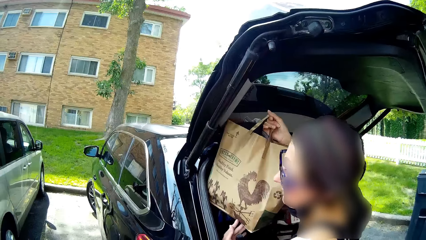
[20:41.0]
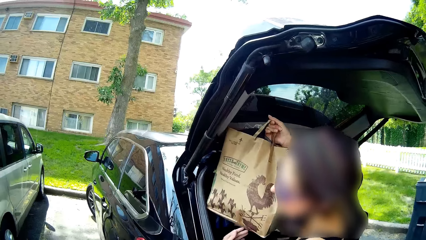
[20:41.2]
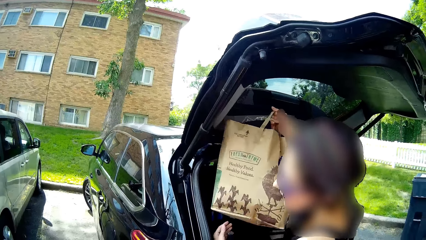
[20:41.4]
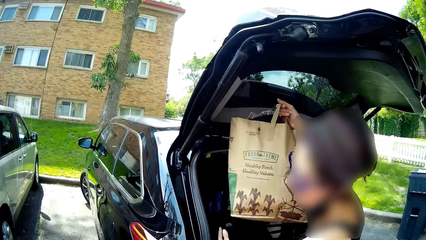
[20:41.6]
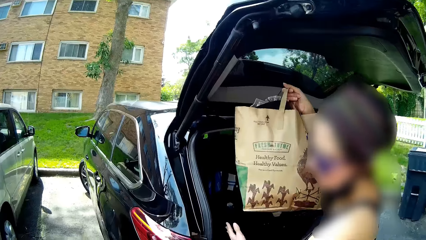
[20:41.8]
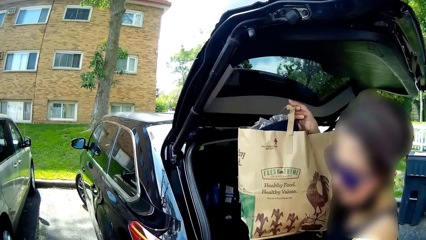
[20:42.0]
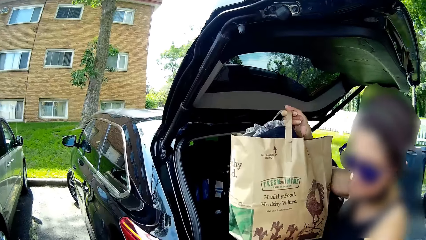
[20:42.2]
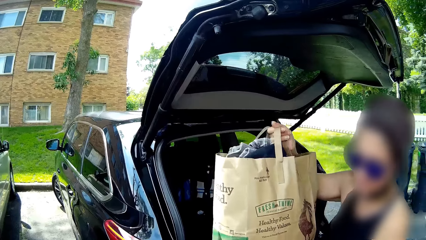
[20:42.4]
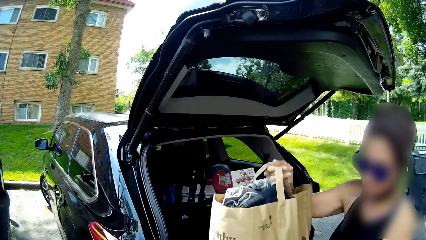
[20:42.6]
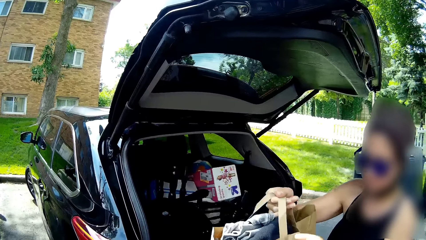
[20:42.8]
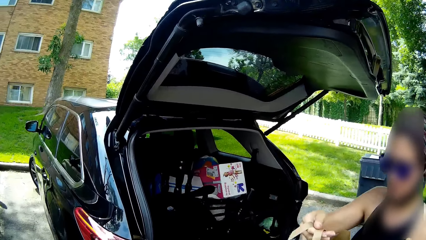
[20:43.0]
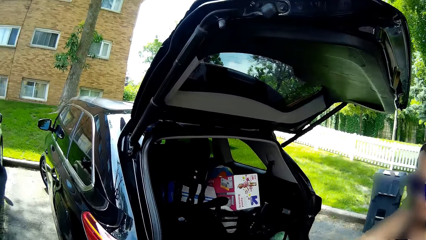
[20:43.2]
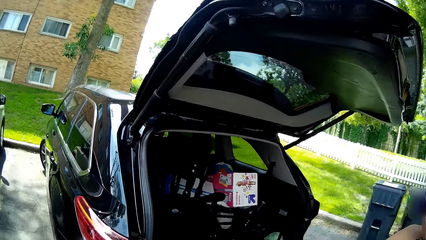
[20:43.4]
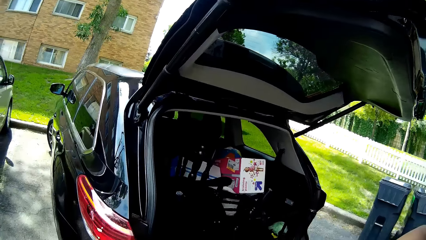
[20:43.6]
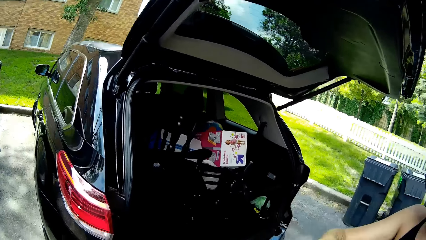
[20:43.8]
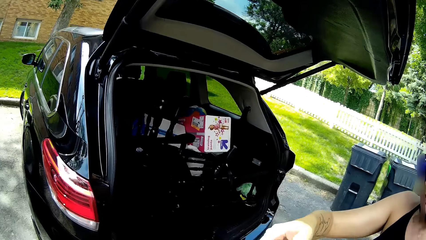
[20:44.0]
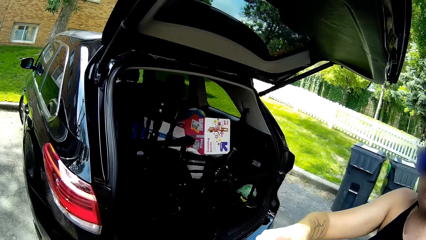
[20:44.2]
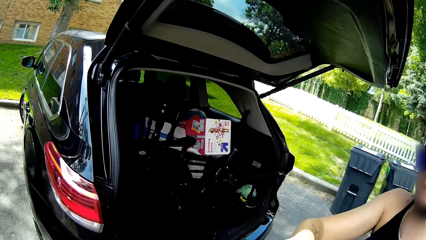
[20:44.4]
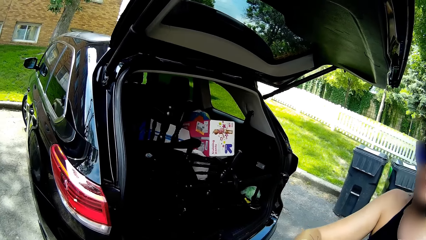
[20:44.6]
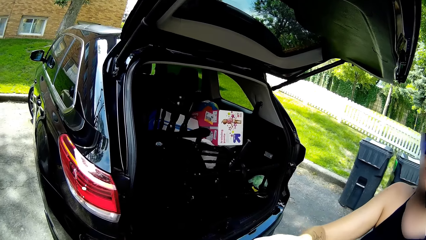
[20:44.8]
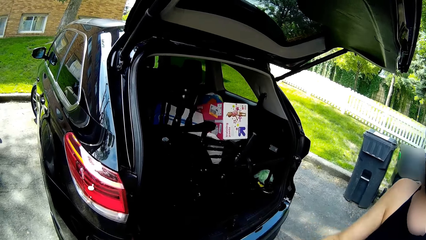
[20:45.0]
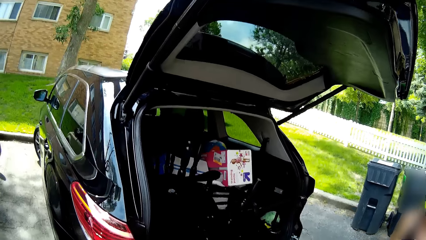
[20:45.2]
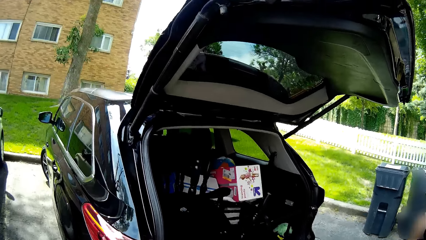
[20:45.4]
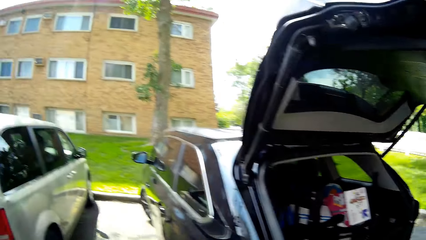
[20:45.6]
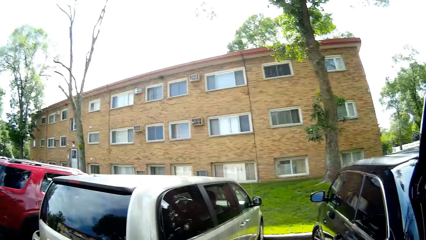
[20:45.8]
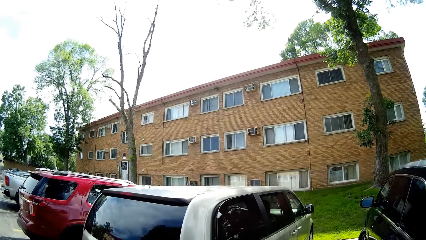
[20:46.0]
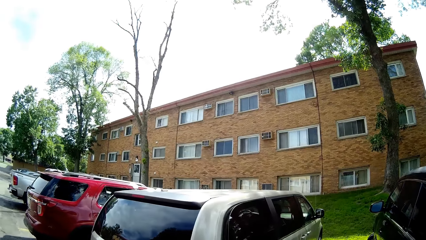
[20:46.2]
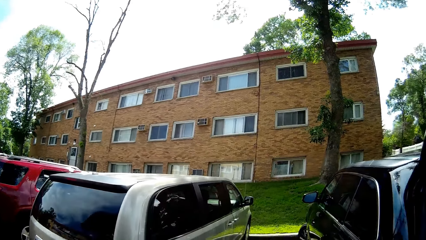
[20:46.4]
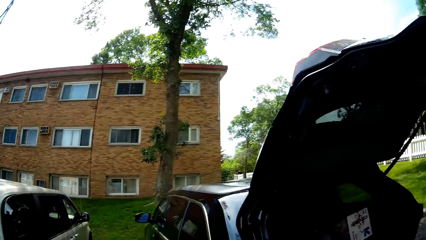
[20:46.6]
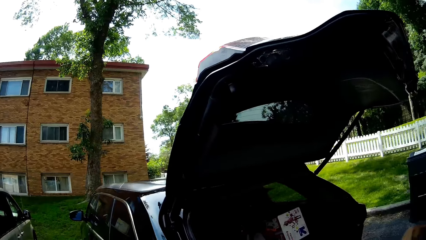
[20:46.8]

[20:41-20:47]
The woman interacts with the camera wearer.

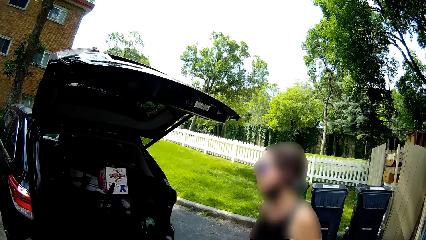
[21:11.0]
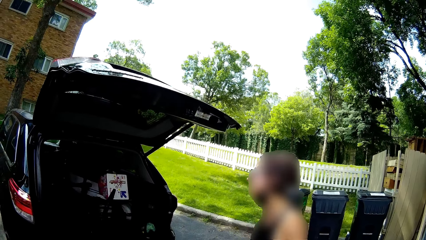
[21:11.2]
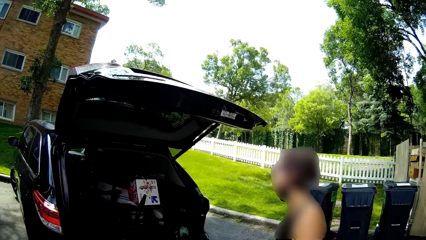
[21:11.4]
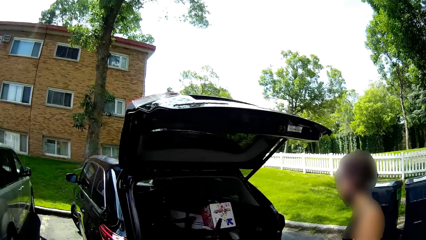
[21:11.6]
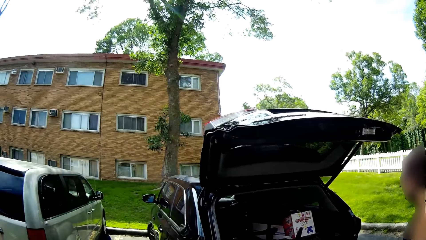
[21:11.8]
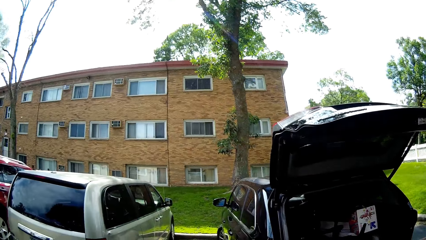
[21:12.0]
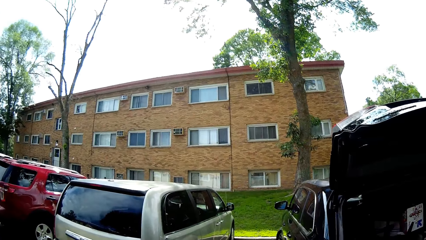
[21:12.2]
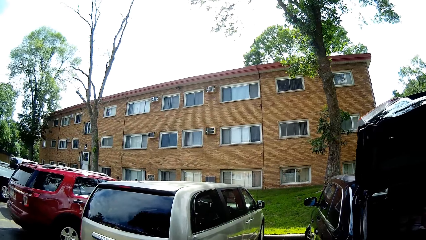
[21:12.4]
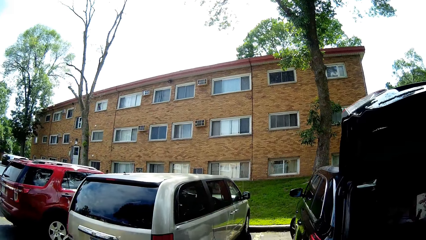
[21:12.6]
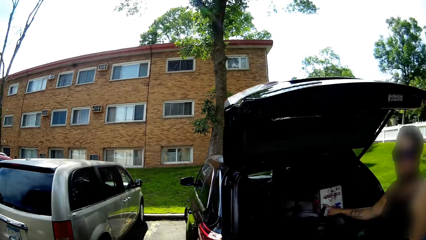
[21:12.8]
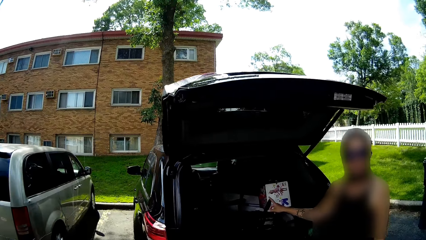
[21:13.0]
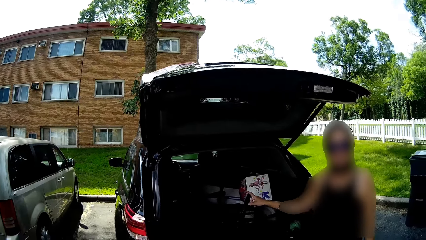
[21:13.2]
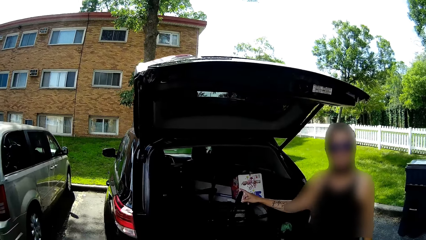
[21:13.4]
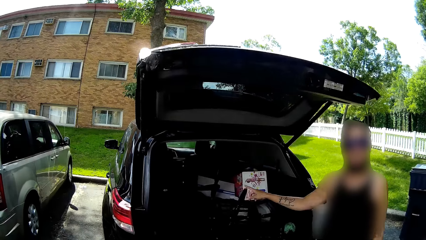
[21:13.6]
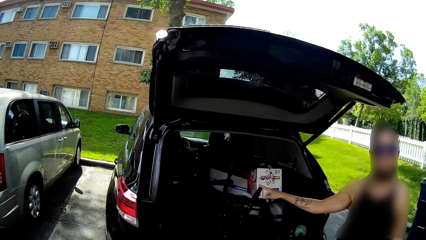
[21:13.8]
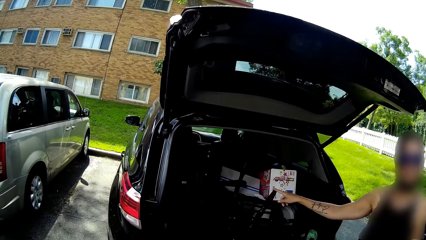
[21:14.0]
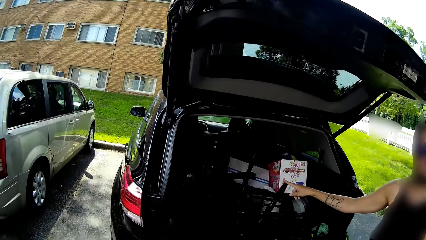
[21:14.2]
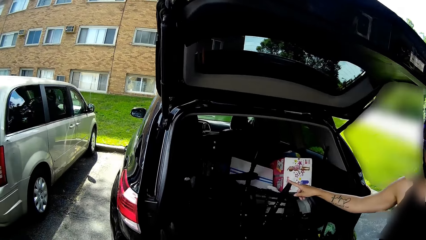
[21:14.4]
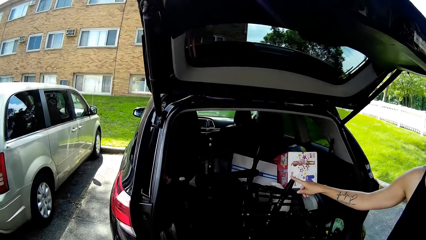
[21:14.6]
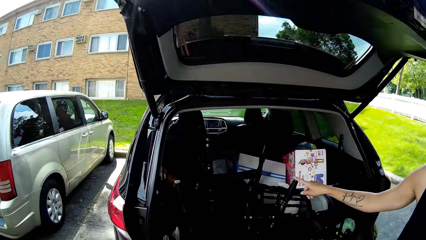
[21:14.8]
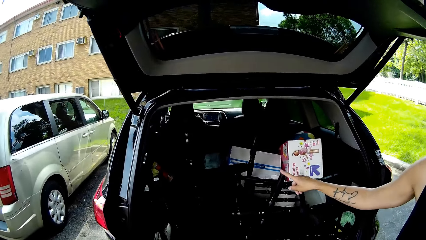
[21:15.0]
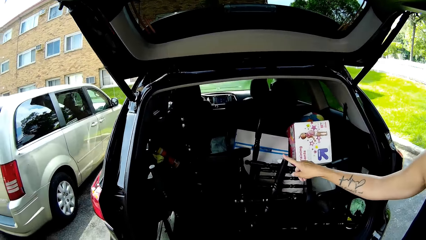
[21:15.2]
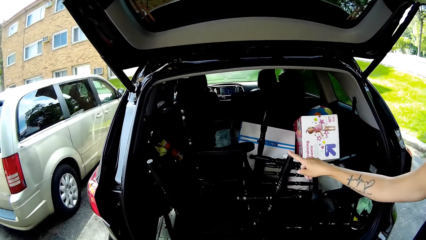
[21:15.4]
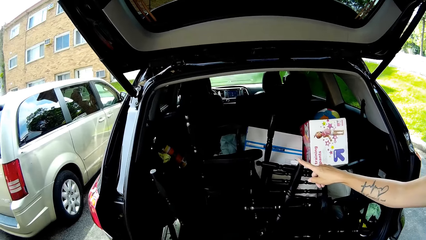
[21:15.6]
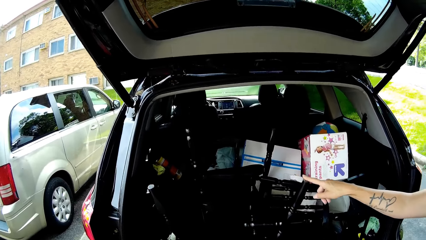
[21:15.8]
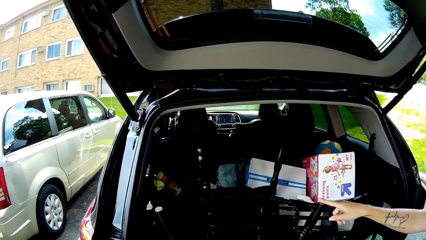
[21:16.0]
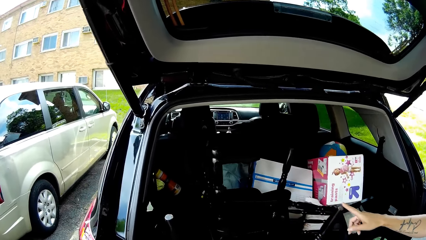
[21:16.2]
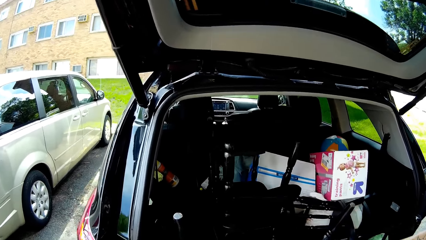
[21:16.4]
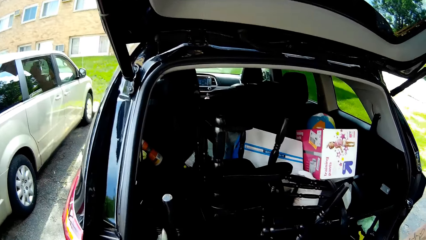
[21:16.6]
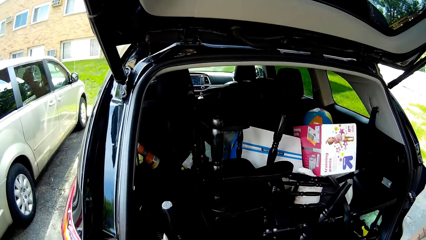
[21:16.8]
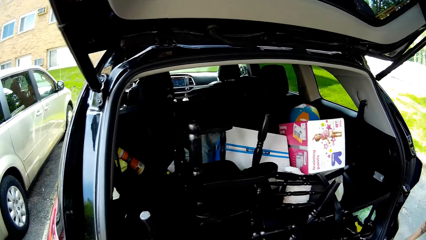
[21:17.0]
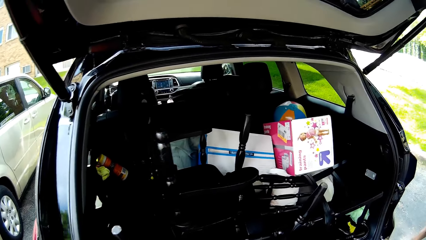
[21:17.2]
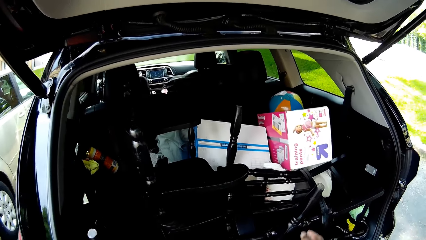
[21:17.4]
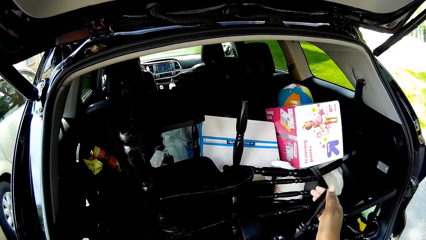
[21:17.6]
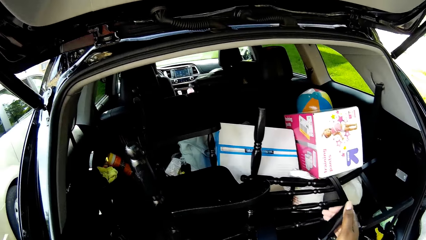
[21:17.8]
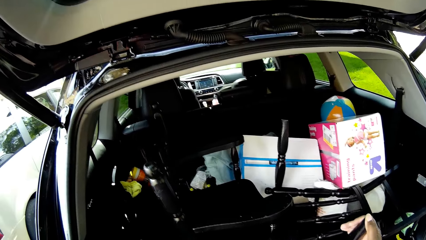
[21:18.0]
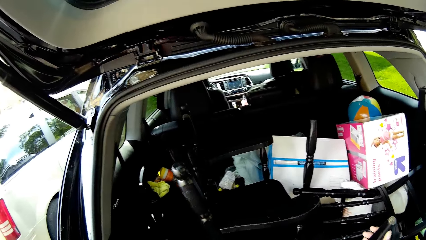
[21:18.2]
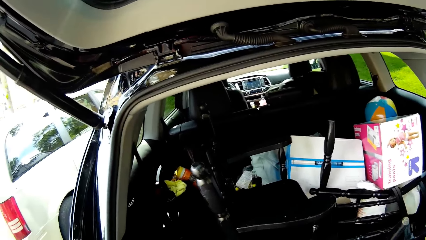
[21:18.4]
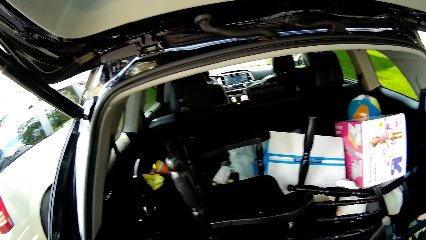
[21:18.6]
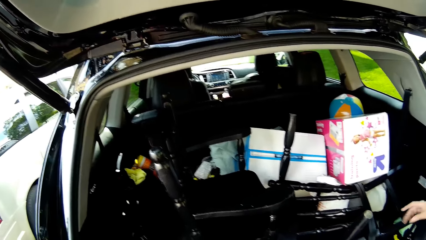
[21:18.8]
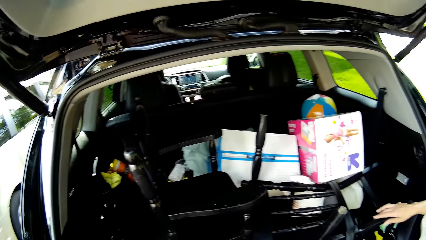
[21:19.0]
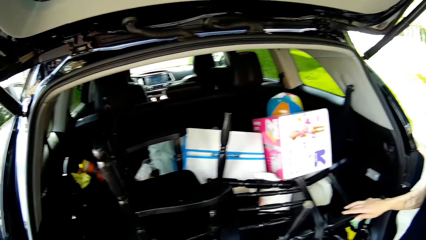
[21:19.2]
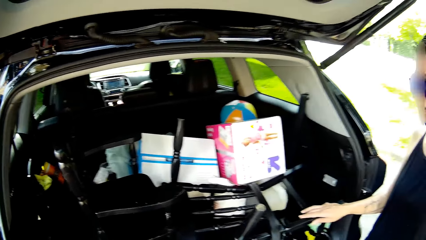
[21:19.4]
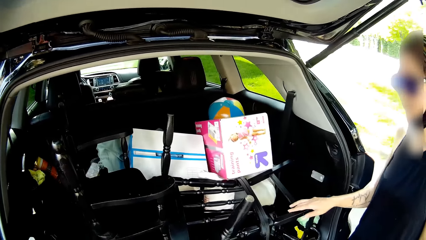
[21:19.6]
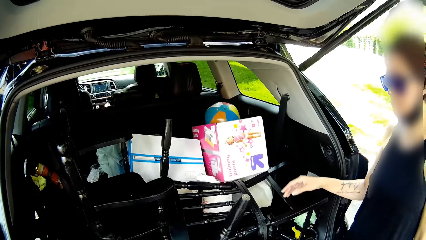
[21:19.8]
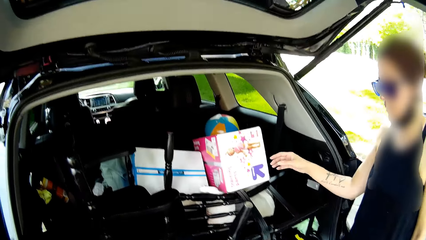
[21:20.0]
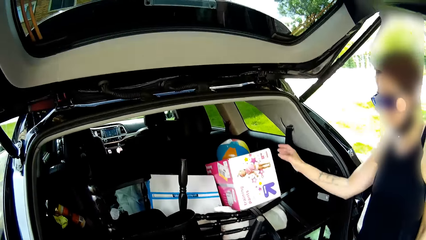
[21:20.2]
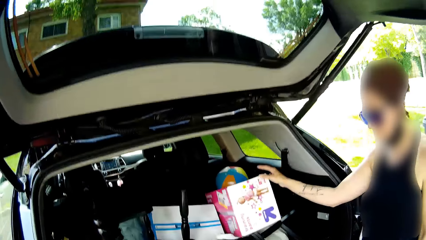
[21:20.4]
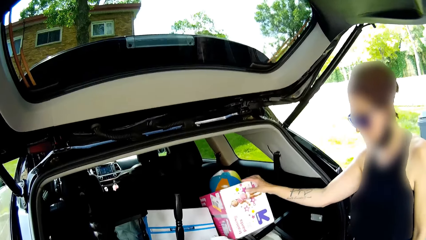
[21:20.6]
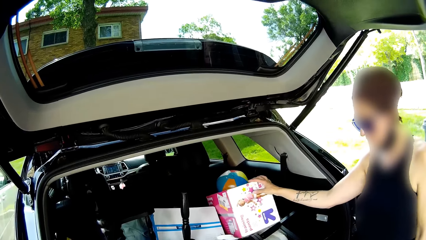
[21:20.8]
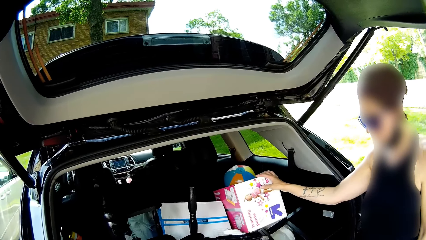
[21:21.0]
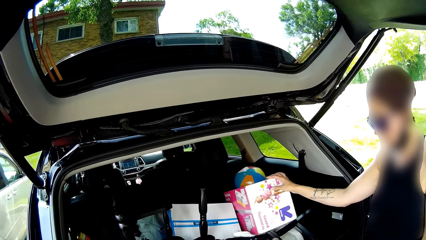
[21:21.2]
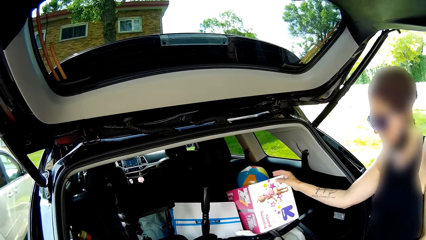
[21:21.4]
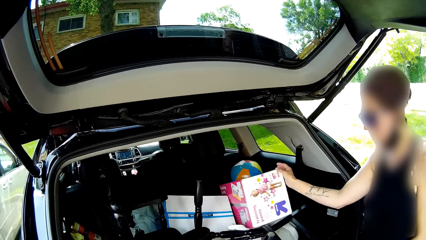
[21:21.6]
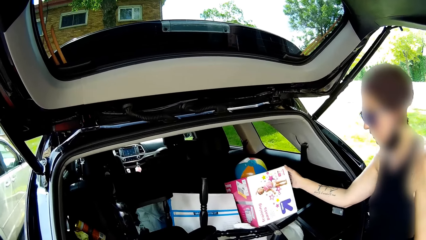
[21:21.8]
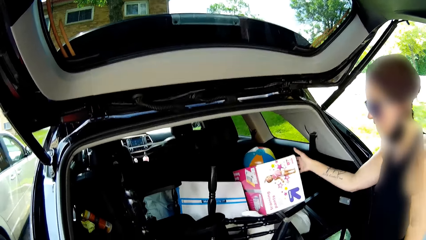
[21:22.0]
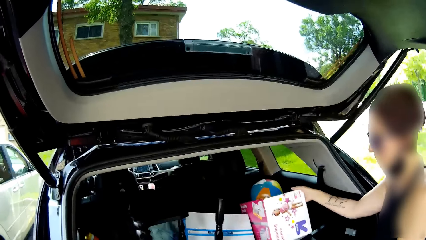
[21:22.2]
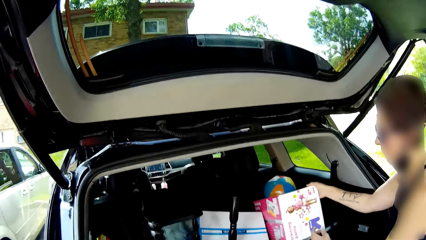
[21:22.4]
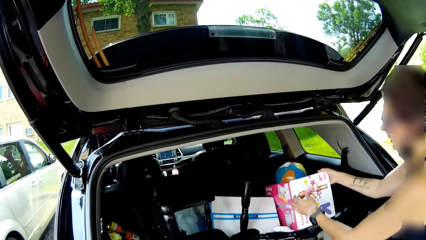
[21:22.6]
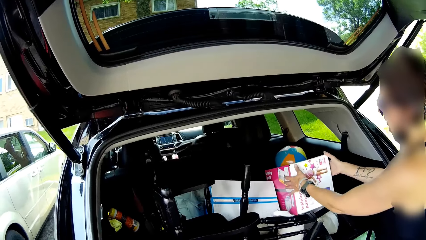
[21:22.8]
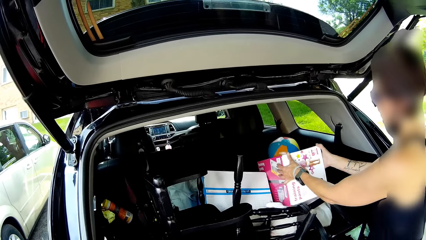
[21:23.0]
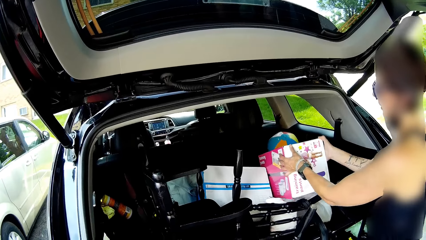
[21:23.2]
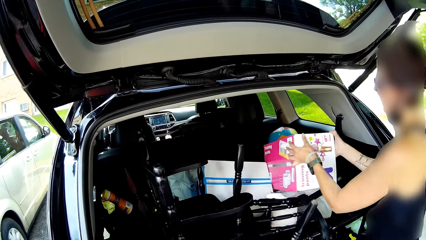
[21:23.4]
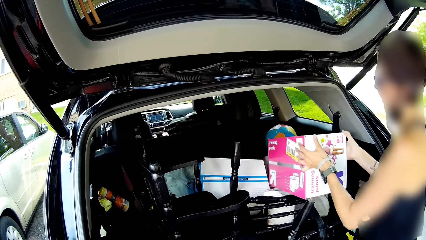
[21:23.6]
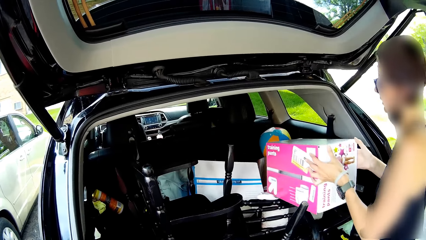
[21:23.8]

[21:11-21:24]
A woman places her right hand on a chair in the car. The woman places her right hand on a carton in the car. The woman picks the carton from the car with her hands.
